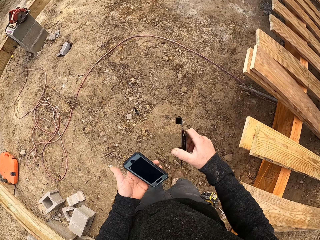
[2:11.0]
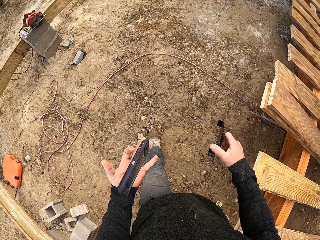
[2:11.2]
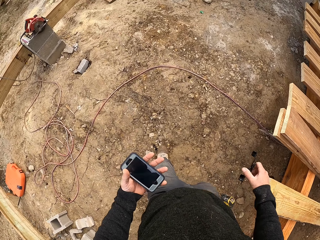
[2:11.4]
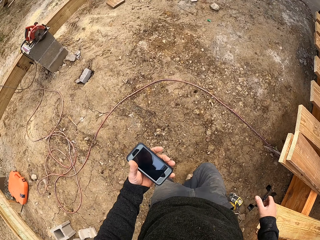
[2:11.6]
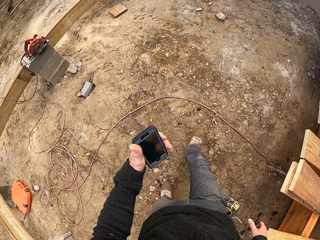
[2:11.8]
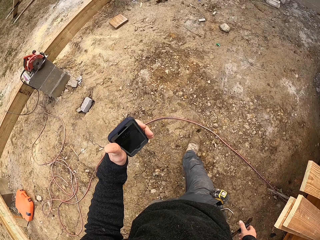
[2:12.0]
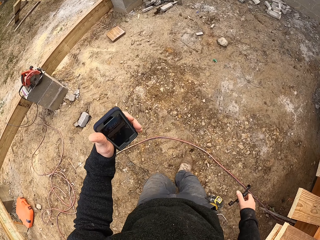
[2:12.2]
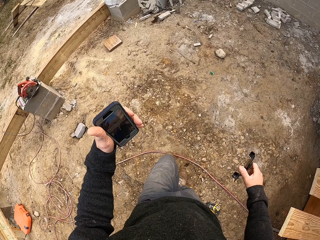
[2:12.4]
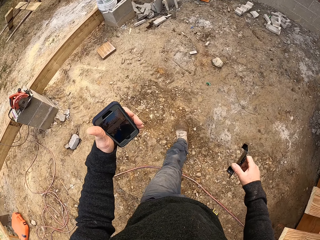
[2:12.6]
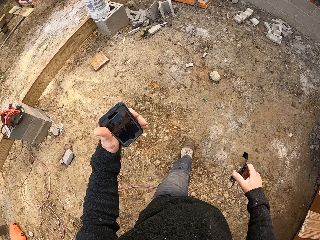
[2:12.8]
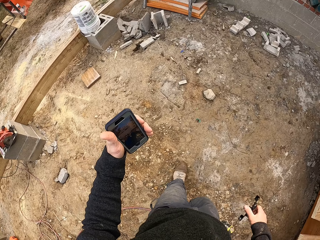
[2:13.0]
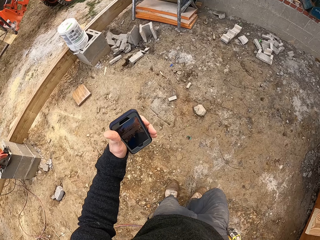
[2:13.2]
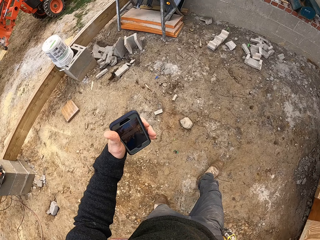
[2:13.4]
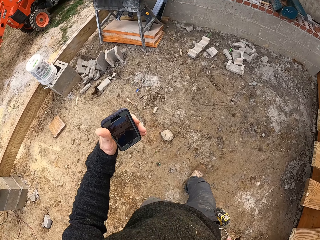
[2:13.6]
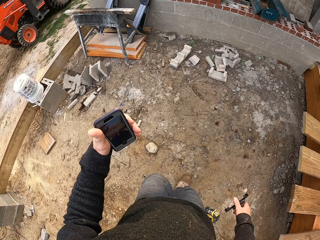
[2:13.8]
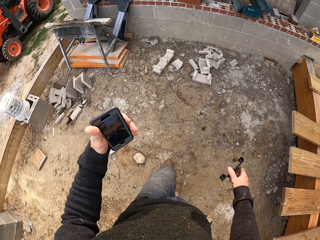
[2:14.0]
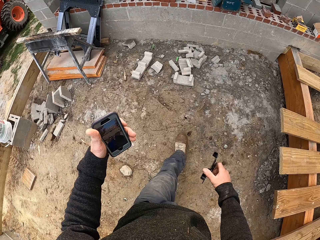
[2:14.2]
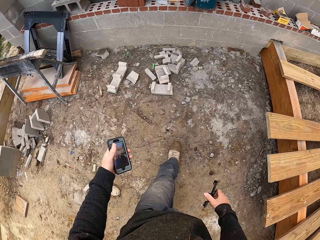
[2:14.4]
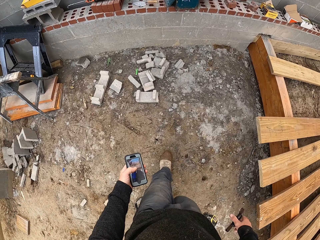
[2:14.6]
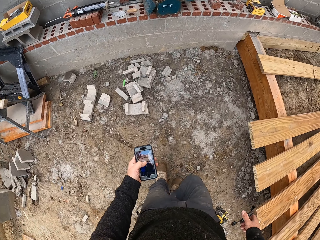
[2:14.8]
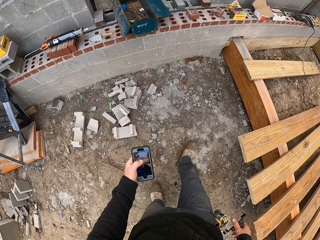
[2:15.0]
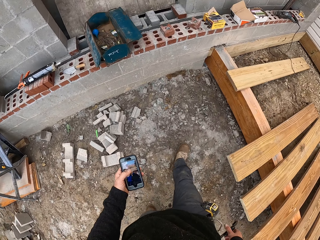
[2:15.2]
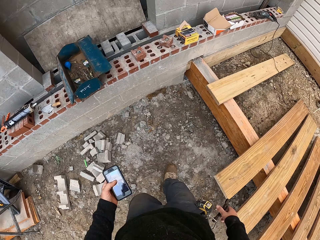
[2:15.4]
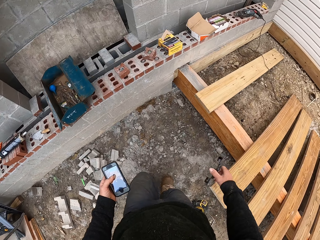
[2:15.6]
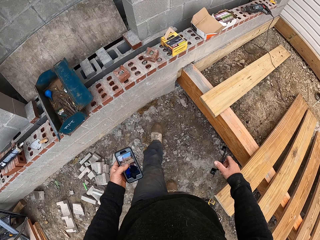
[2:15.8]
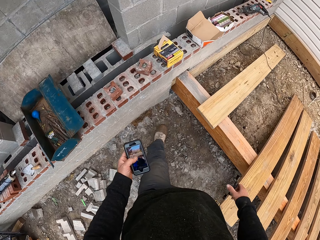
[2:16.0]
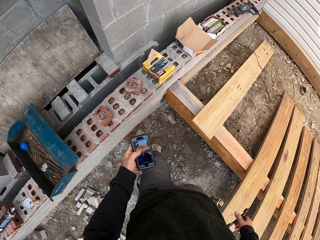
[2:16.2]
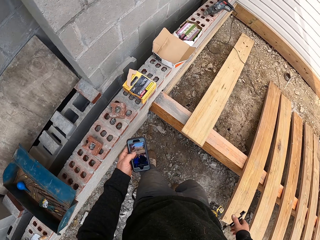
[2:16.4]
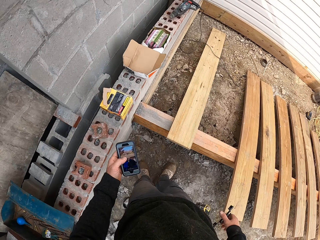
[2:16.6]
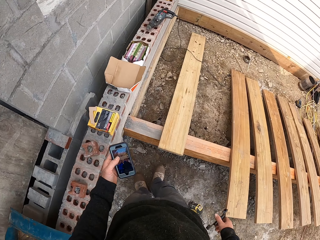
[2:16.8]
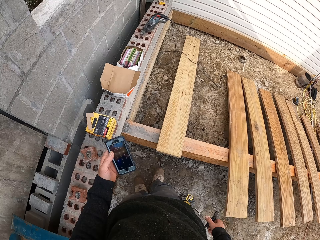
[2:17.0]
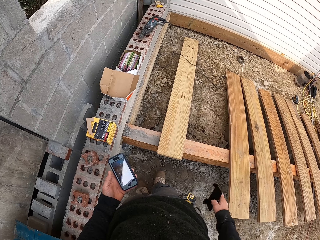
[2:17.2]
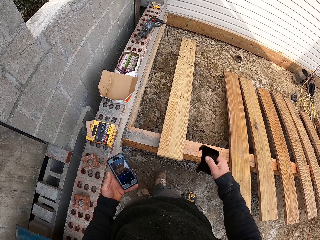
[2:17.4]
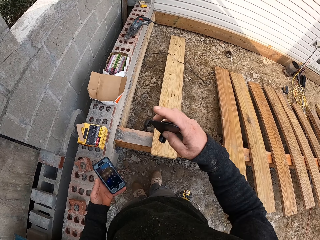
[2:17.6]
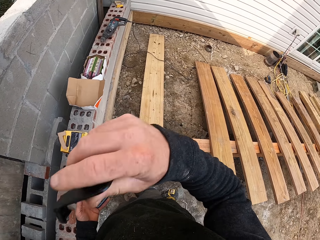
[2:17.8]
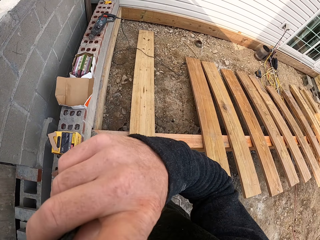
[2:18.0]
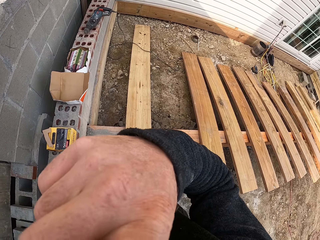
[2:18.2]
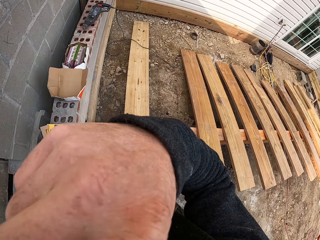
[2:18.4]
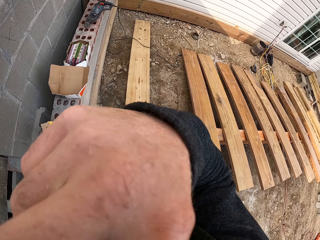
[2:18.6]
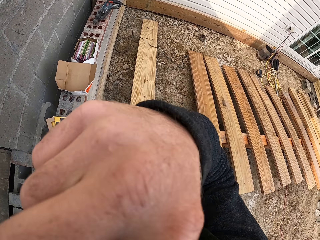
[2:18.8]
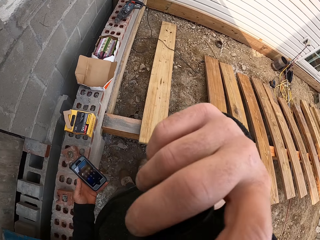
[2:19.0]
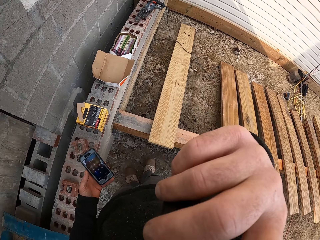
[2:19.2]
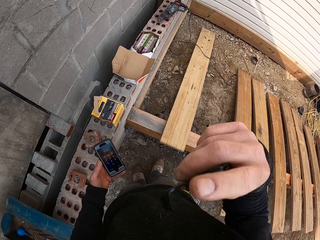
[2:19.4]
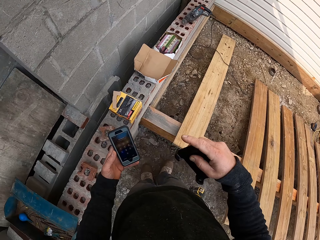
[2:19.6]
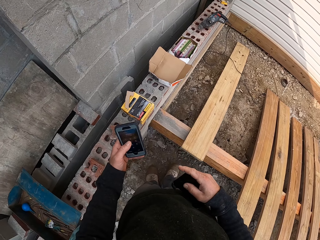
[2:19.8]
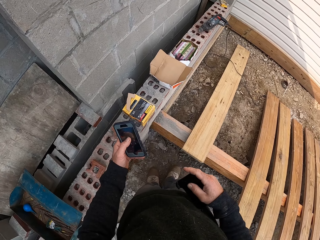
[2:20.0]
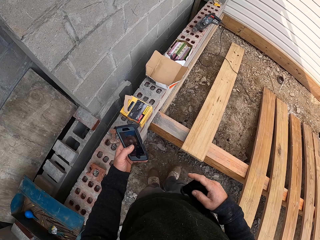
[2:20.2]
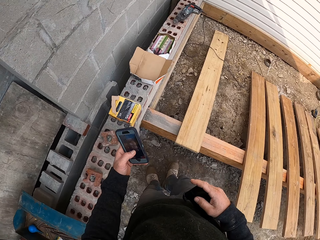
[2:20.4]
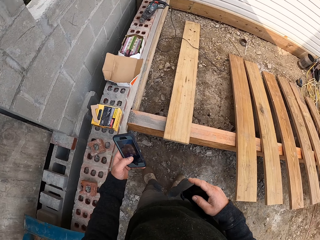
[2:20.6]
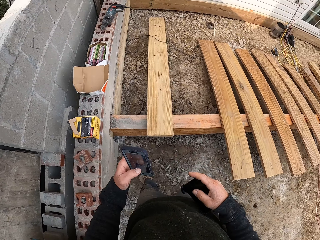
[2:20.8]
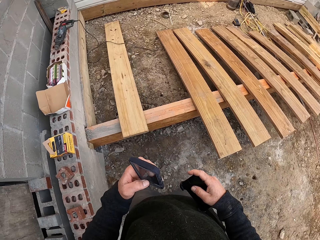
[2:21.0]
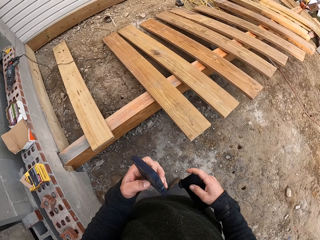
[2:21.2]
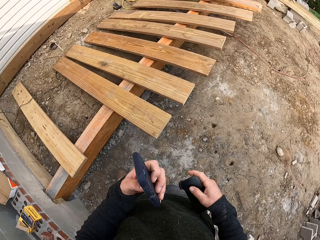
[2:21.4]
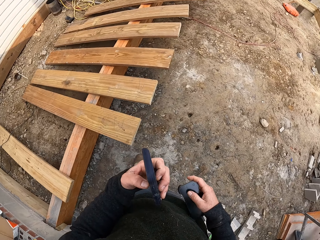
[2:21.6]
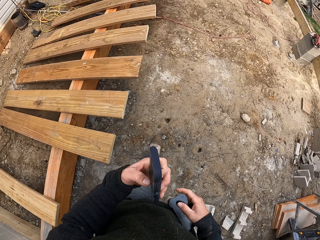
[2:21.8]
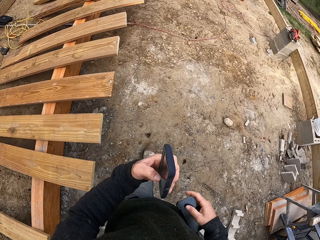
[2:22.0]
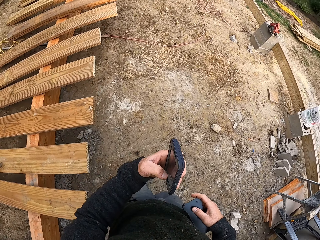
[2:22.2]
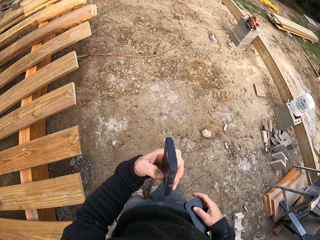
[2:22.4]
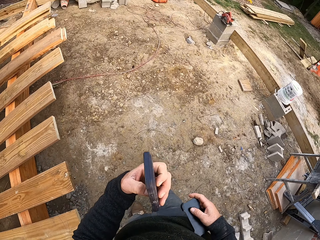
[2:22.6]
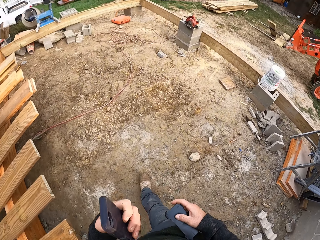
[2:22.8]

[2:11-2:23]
The camera wearer opens the phone case. They carry the phone in the site, turn the phone in hand, and operate the phone on their way. They look at the phone. They stand near a wall. They lift a hand with the phone case to the head. They drop back the hand. They operate the phone on their way back in the site.

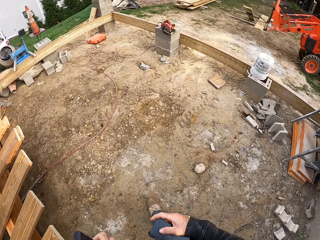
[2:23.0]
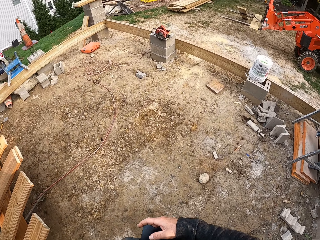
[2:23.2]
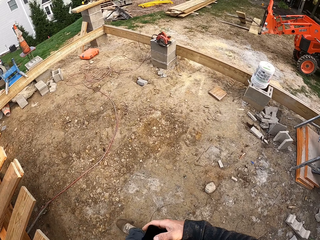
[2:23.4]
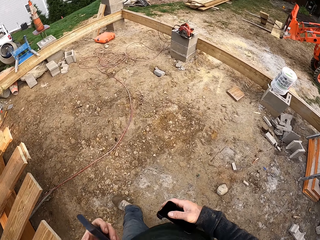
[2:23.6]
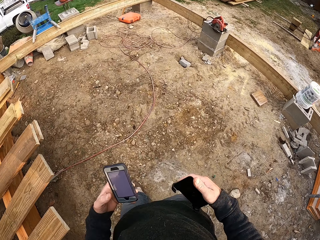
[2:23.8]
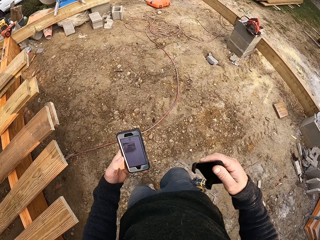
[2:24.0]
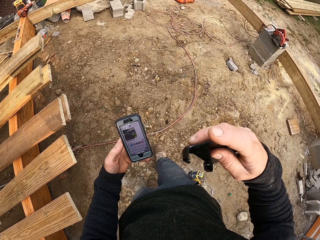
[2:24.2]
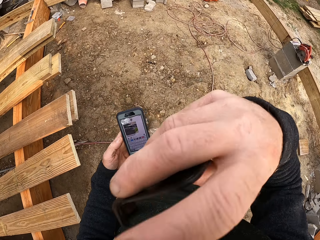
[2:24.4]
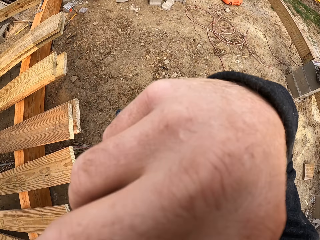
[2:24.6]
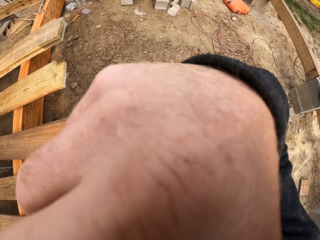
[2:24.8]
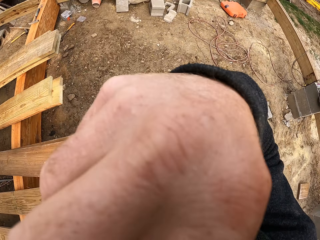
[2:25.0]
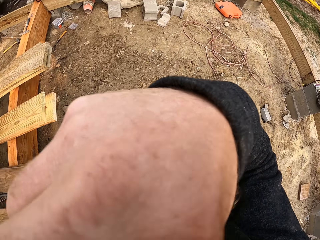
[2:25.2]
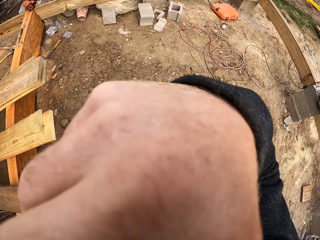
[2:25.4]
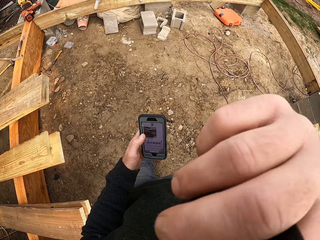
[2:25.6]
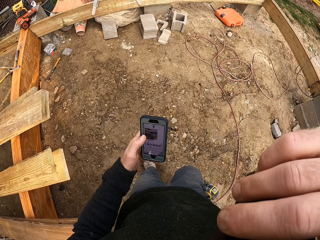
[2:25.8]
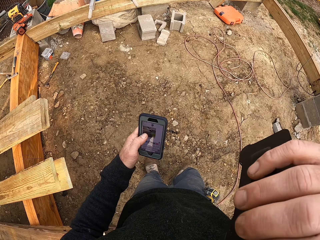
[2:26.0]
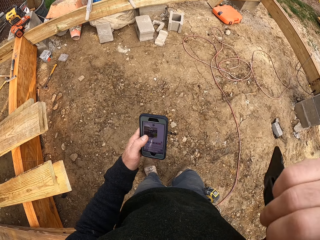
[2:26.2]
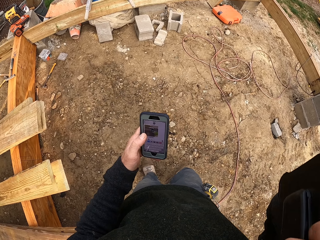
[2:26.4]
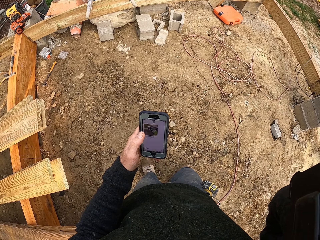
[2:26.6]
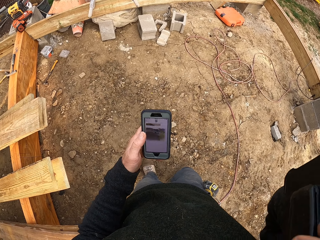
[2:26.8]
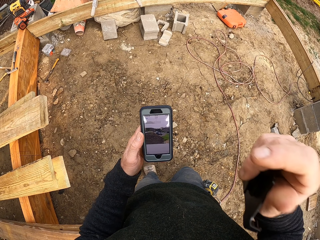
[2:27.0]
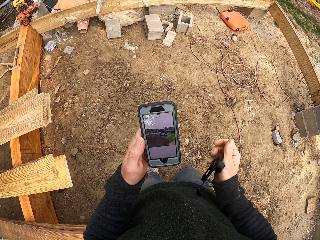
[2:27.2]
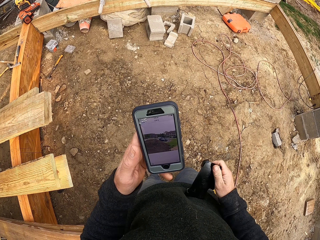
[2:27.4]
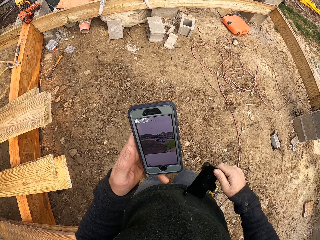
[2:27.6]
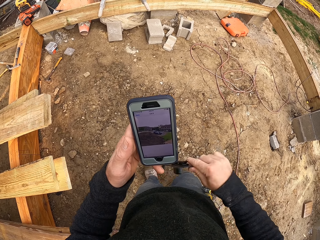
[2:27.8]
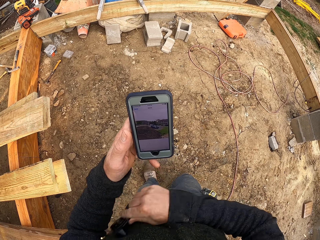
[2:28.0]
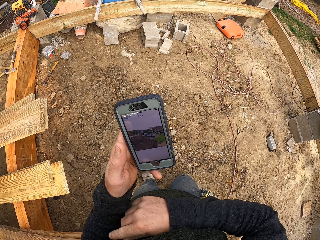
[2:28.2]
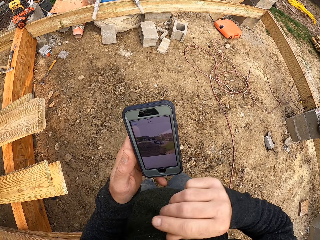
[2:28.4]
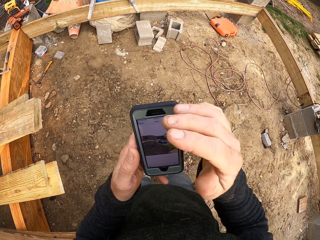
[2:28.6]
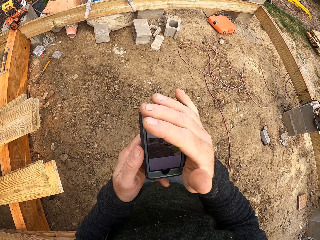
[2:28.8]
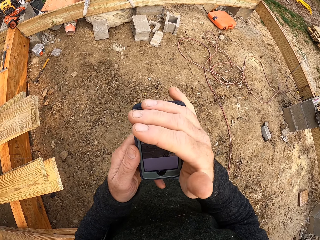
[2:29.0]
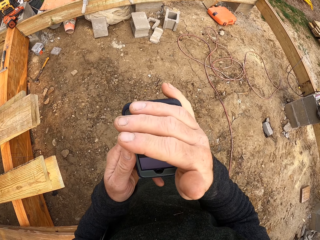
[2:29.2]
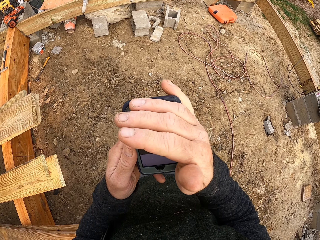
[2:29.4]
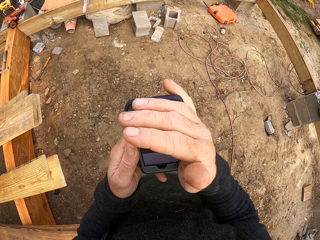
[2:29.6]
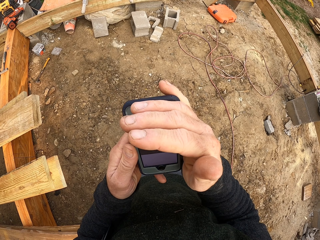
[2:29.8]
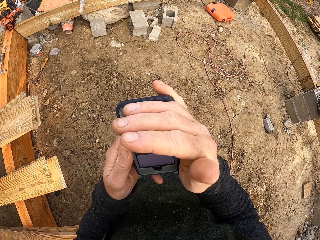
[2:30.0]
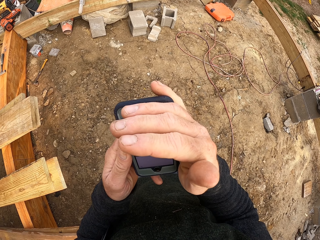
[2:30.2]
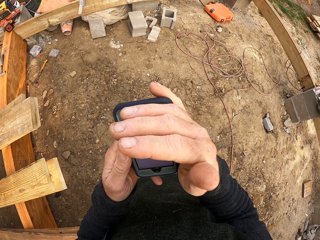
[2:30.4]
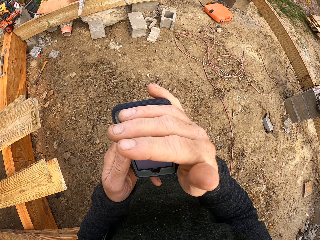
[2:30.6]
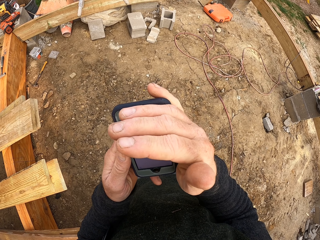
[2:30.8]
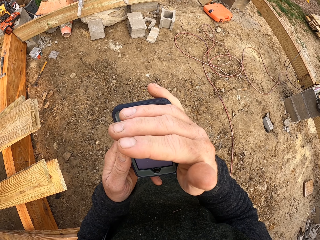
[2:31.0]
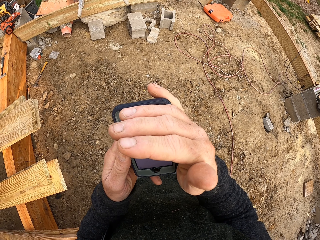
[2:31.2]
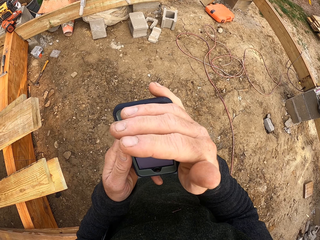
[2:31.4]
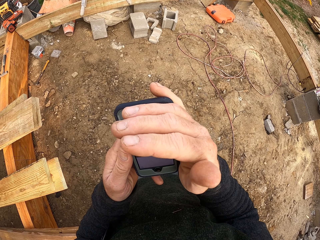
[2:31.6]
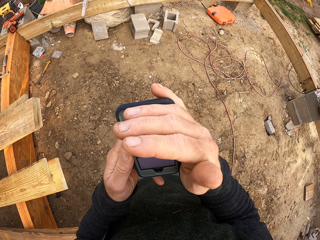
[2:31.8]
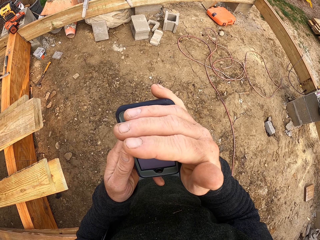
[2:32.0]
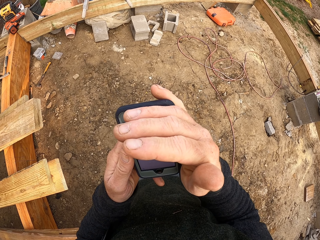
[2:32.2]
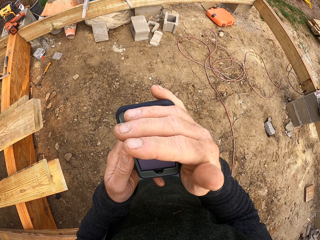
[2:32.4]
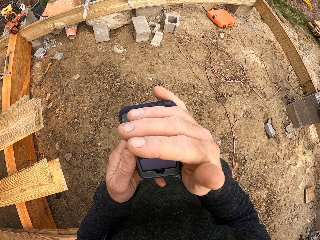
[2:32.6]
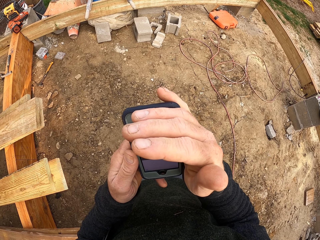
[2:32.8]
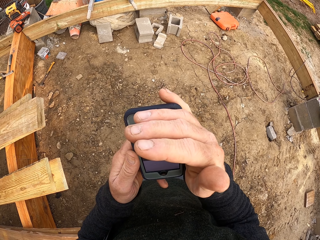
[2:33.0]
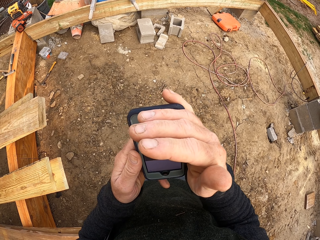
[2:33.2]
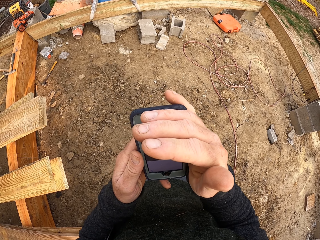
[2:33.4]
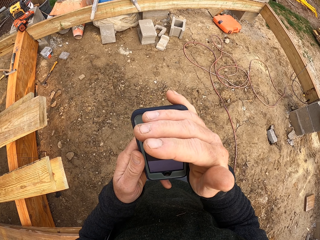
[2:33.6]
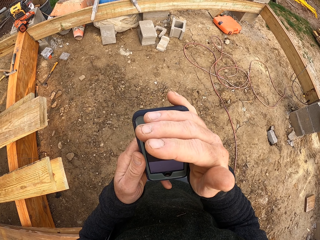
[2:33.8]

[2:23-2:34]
The camera wearer lifts his right hand with the phone case to his head. He stands. He drops the hand. He holds the phone case in his armpit. He operates the phone.
